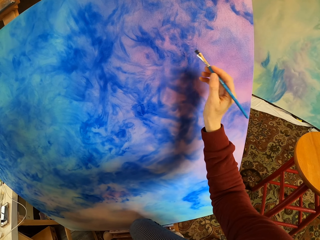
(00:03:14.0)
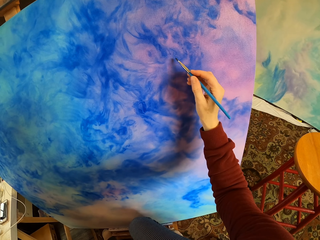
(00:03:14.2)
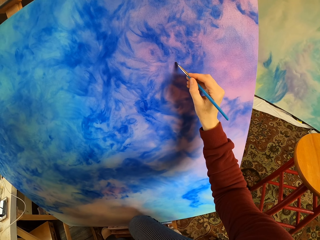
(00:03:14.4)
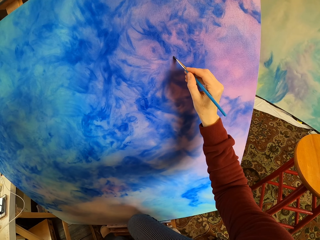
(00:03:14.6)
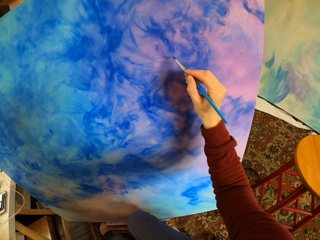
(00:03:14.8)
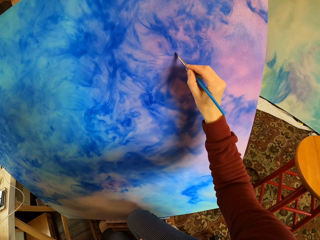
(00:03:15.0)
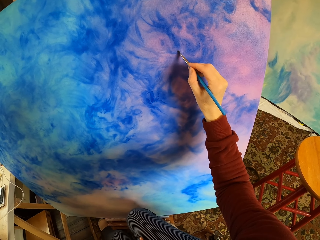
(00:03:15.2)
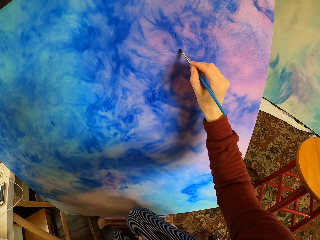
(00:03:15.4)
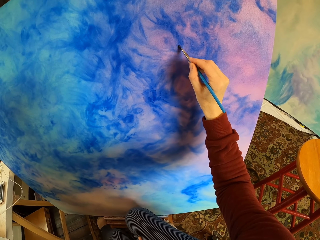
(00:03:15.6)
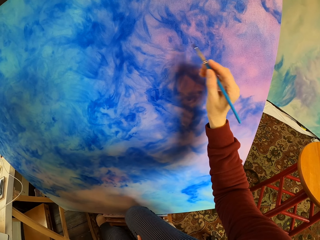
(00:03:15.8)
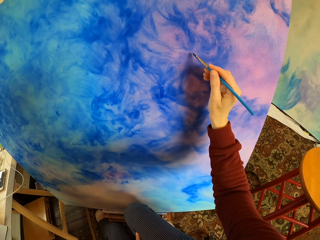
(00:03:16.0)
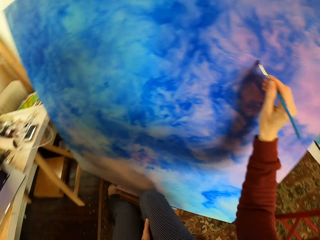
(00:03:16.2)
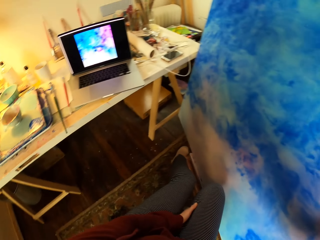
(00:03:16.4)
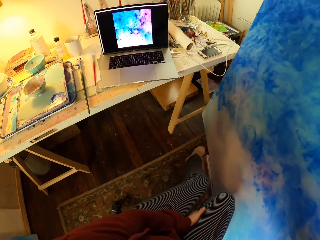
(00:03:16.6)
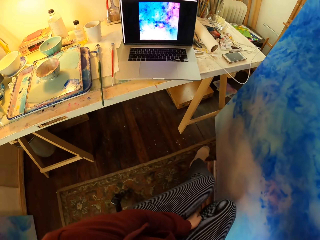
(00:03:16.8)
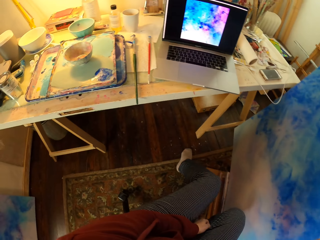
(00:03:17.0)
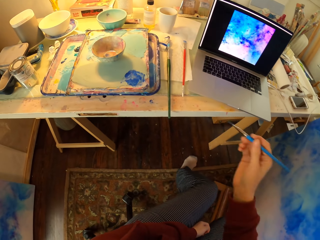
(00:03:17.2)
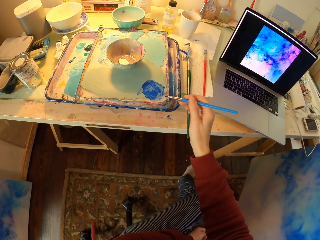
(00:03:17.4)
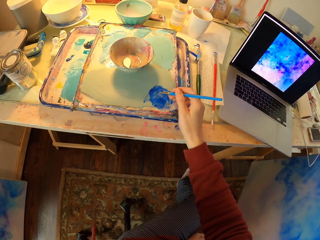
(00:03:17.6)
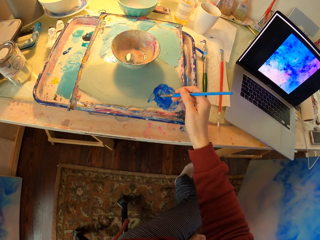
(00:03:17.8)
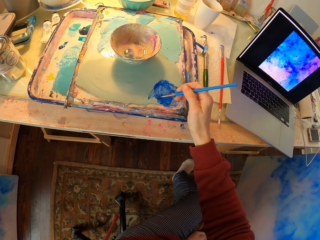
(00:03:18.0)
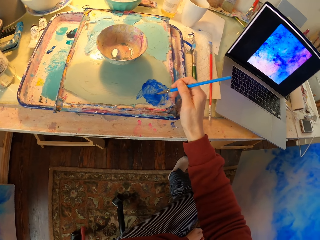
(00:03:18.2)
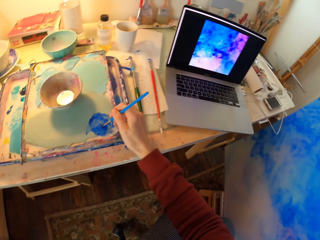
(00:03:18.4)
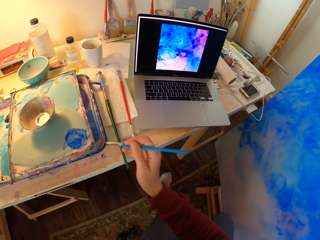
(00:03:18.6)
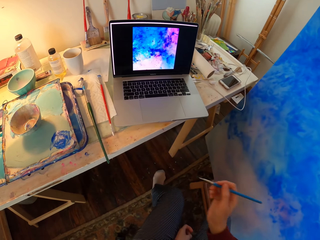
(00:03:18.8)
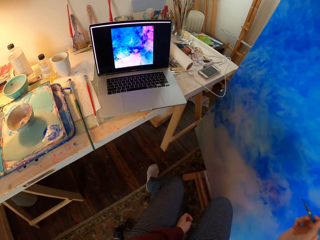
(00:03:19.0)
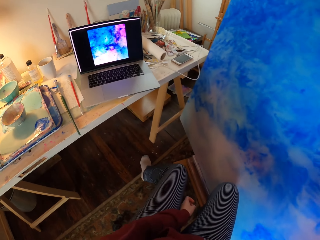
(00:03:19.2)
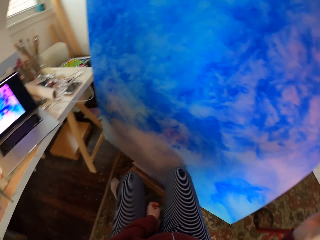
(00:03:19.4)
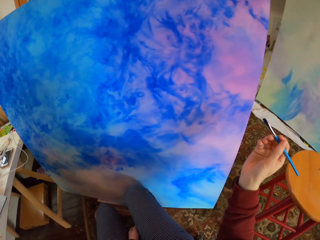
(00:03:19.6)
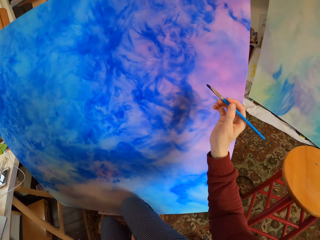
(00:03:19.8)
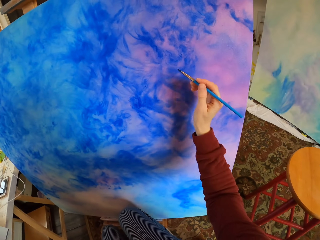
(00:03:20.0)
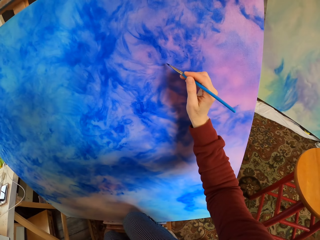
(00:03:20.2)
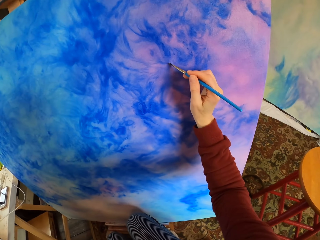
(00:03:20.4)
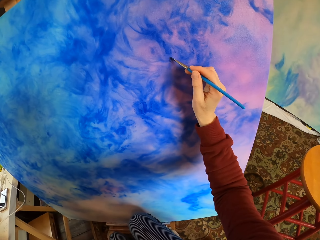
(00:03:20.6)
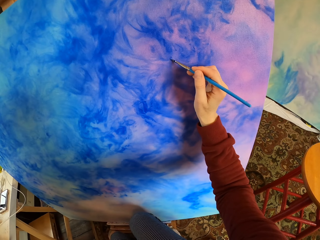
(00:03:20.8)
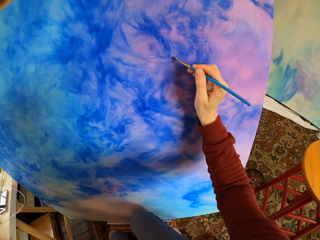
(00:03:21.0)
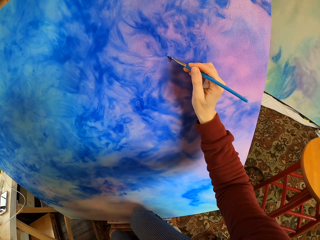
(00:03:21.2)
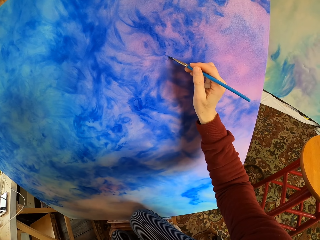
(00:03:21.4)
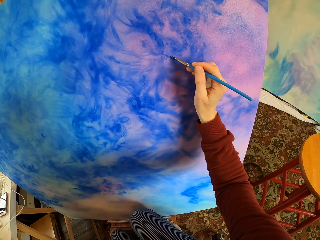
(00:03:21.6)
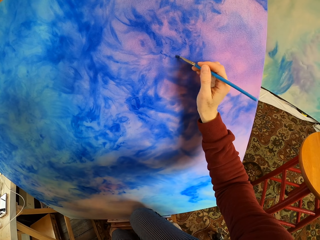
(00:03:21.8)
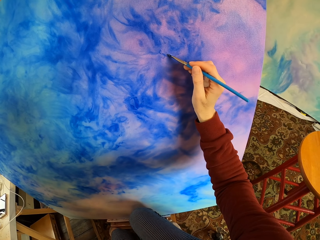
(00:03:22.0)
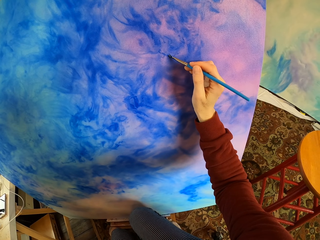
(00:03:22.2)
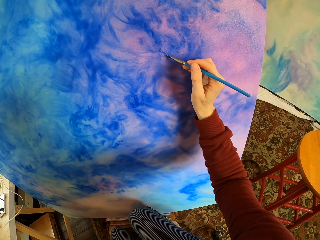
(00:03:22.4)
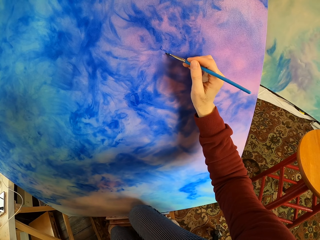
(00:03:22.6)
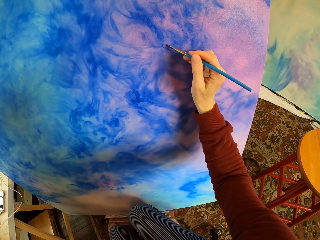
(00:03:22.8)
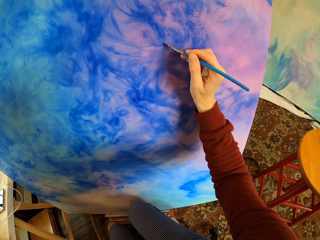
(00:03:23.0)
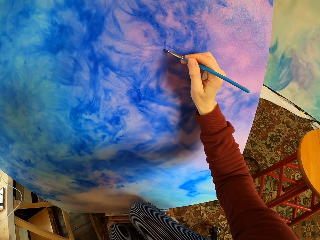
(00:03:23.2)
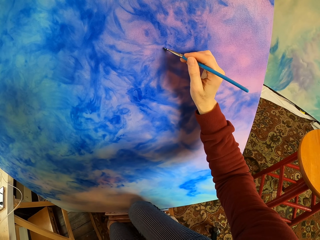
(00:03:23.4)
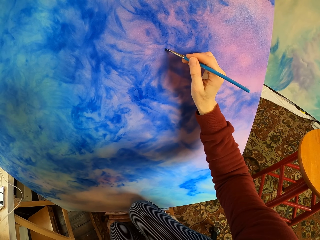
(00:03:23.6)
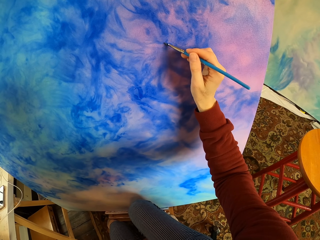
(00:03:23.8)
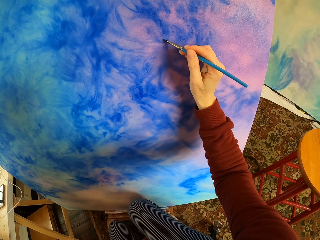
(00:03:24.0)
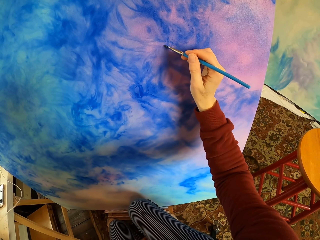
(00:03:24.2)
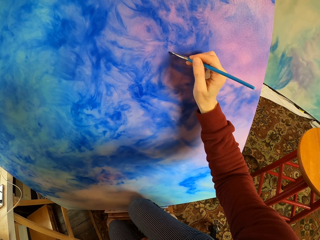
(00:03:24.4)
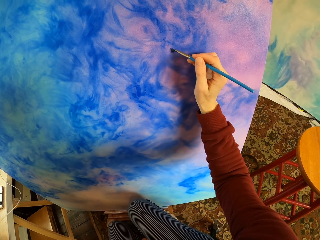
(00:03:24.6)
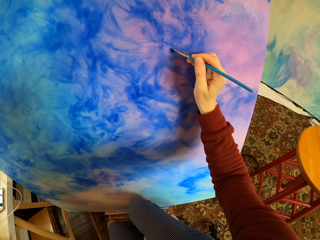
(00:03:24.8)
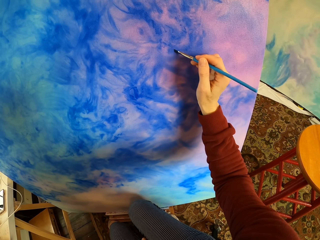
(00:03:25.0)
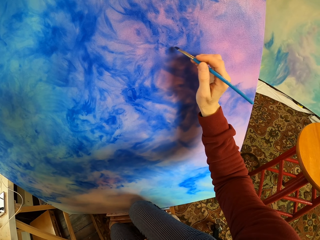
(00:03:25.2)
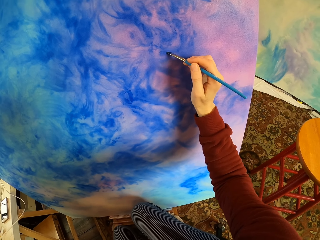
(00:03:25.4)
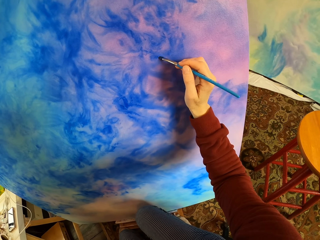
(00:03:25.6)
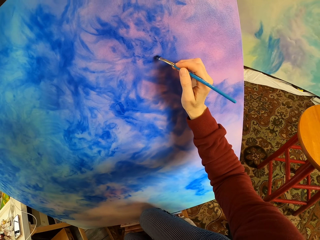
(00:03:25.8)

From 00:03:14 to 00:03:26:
The camera wearer looks on the laptop painting and paints on the paper. They dip the brush in the ink. They stir the brush in the color. They look at the laptop. They brush the board.

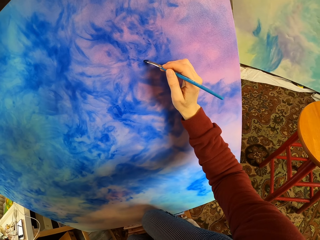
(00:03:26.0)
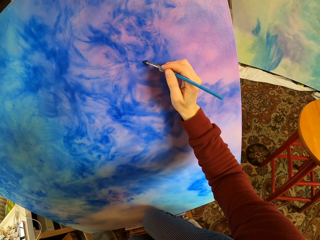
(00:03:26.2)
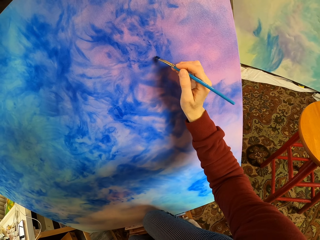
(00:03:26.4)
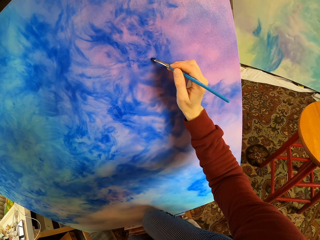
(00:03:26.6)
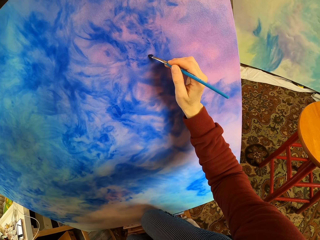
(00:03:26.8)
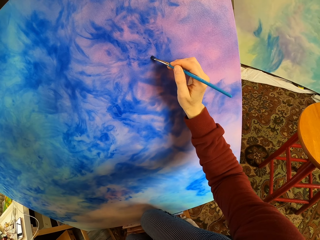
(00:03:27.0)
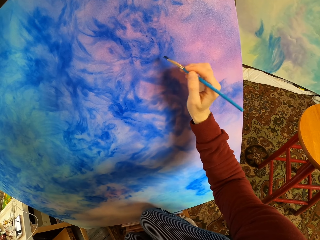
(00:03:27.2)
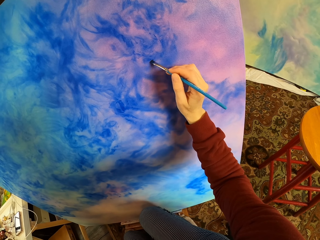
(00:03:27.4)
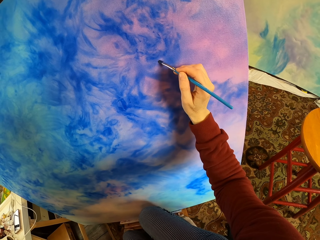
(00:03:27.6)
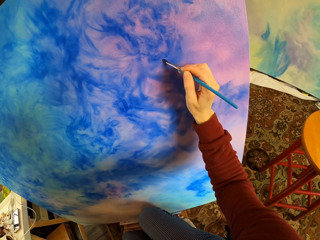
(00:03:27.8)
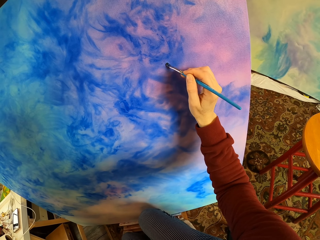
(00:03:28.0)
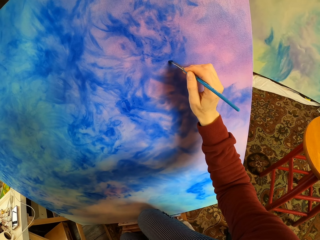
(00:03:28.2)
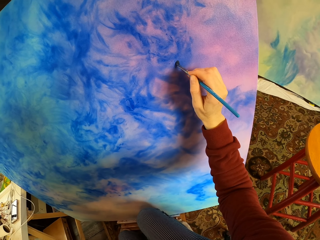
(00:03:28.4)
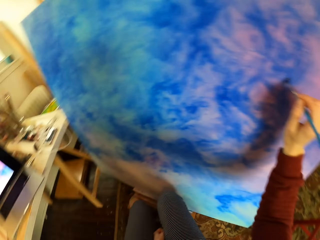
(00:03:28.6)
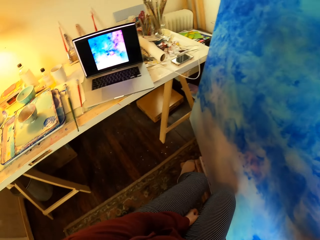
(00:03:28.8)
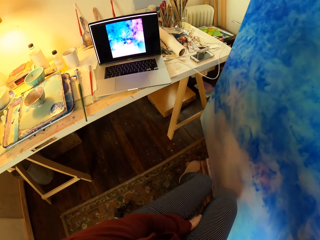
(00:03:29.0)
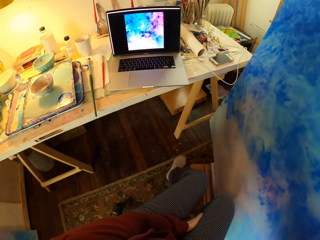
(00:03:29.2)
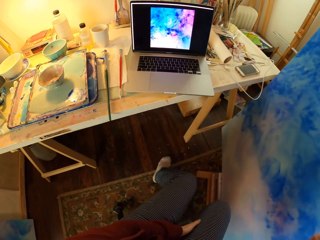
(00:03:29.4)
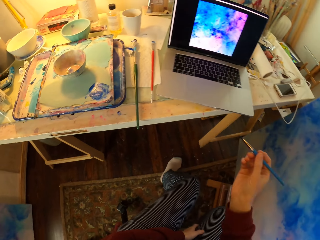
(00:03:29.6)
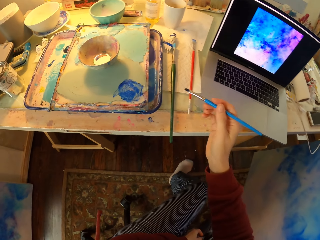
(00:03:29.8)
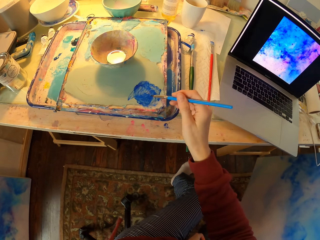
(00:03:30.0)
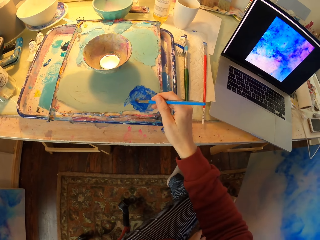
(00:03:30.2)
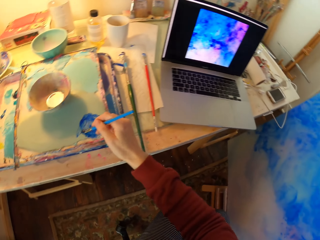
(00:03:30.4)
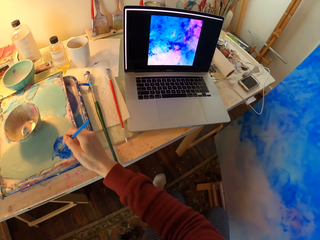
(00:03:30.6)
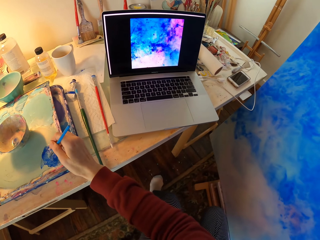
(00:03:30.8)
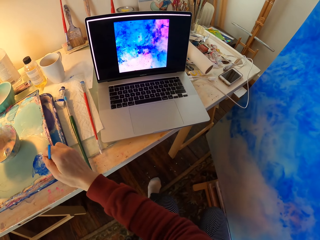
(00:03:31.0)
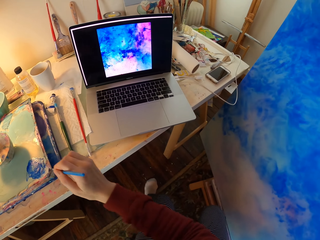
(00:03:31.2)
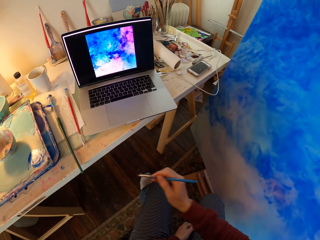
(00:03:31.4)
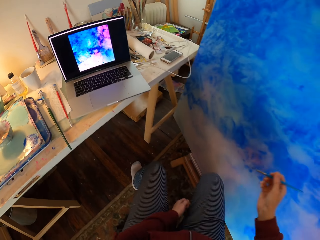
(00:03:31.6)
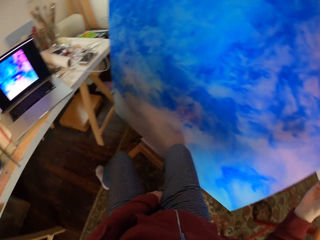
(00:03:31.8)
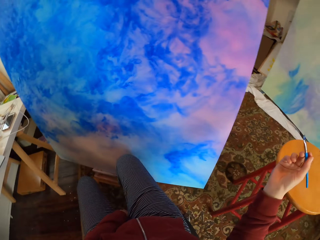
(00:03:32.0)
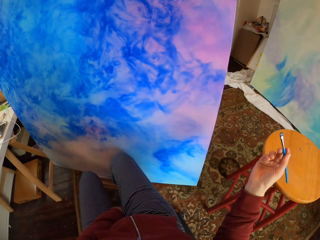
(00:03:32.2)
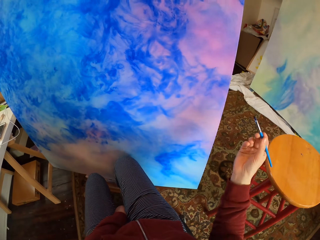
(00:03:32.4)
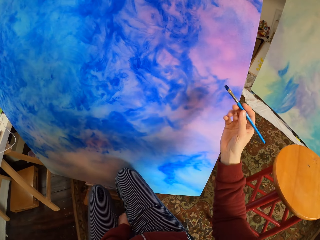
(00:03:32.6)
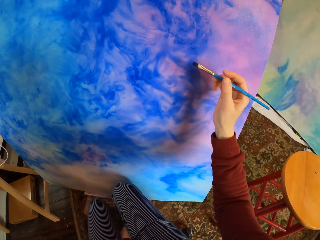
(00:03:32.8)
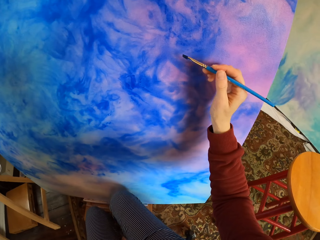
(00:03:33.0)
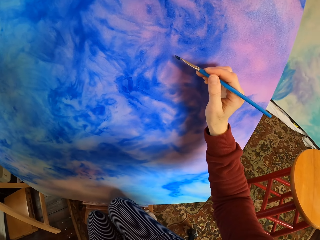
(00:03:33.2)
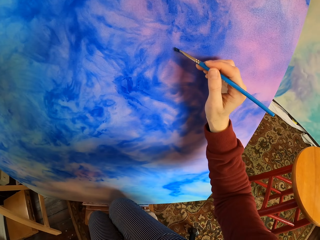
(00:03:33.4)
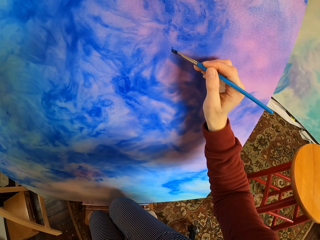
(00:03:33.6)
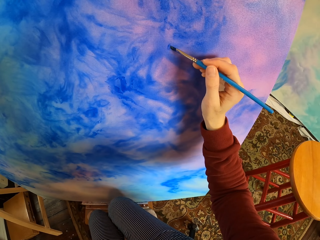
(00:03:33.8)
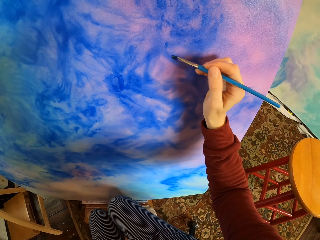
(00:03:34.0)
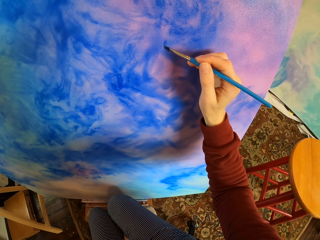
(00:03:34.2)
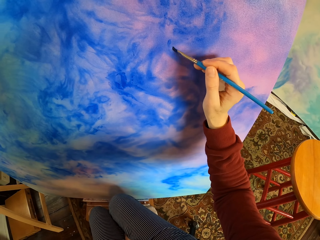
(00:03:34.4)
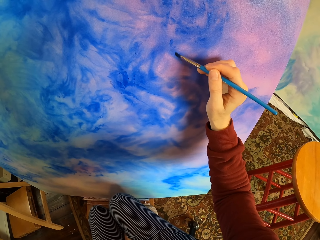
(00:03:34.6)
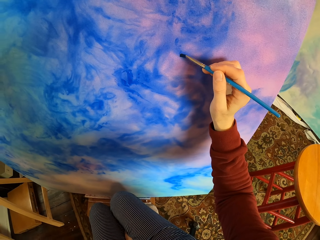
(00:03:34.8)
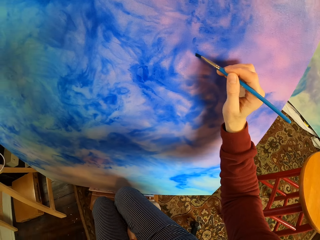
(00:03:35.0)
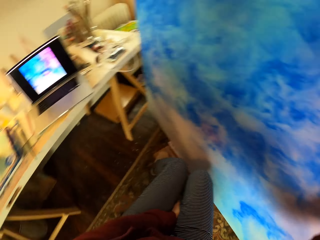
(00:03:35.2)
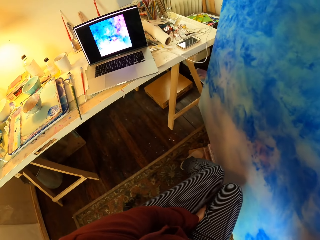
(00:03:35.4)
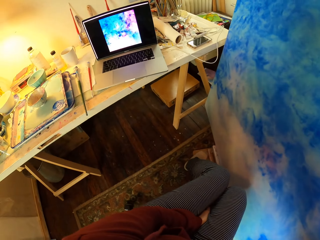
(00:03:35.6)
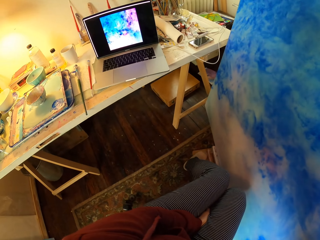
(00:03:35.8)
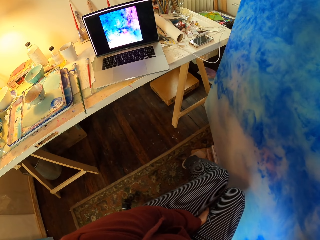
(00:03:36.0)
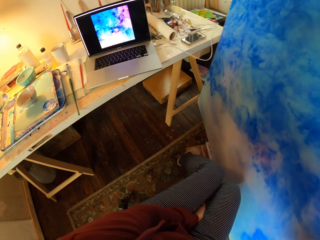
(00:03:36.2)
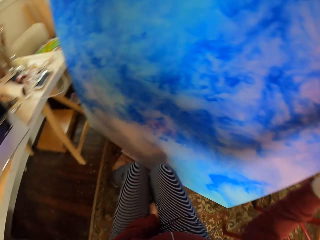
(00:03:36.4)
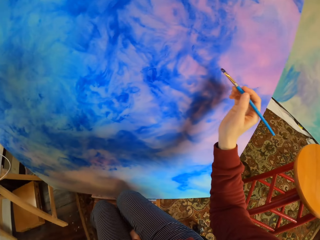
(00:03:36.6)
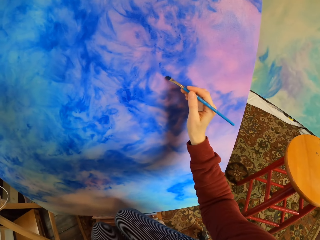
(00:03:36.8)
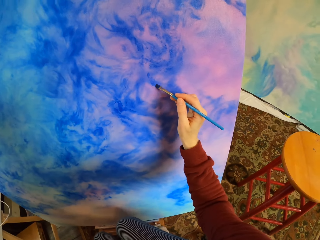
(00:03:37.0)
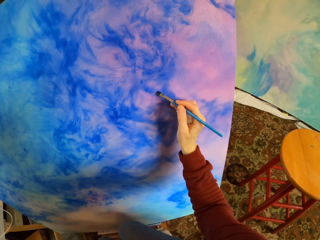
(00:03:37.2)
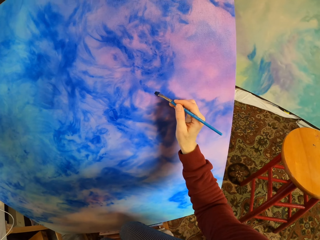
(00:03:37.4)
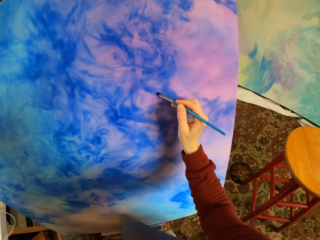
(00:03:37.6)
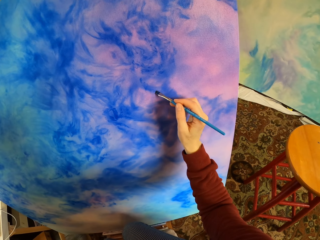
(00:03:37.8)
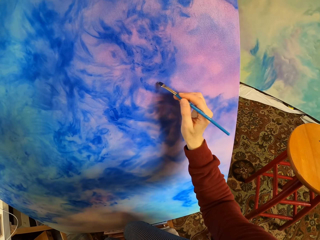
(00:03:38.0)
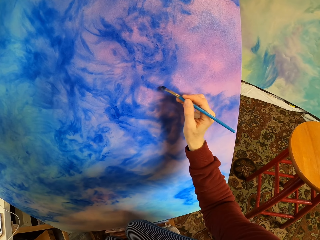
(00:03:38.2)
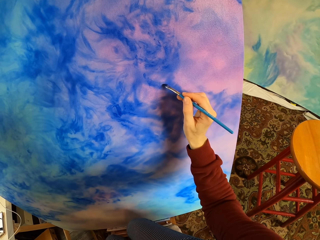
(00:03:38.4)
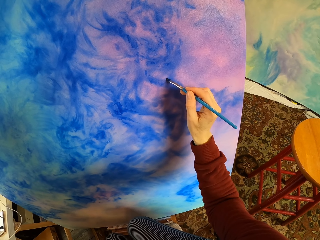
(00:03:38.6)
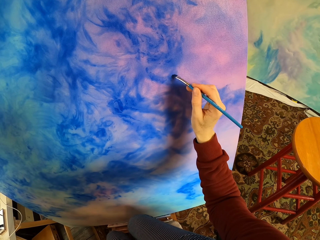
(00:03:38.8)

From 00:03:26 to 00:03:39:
The camera wearer paints on the paper. They look at the laptop. They dip the brush in the ink. They look at the laptop. They stir the brush in the color. They look at the board. They brush the board. They look at the laptop. They brush the board.
